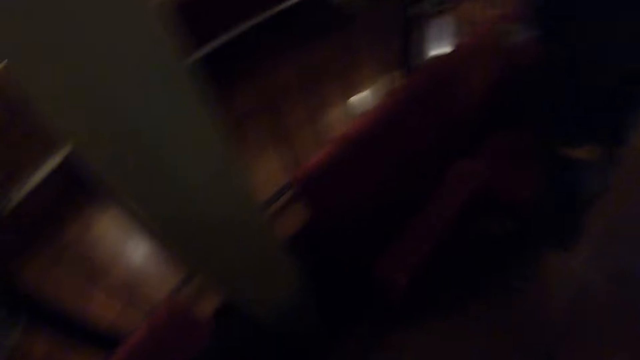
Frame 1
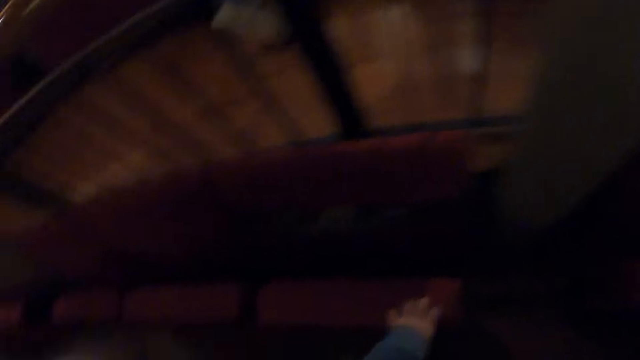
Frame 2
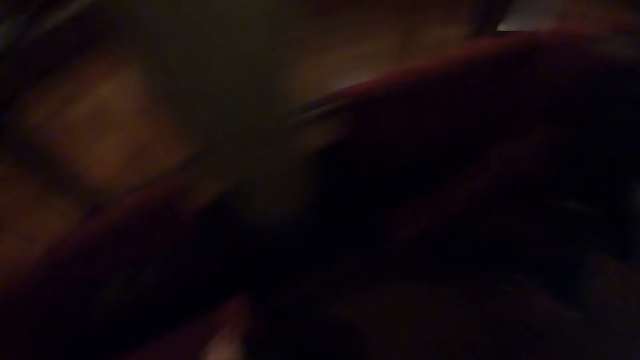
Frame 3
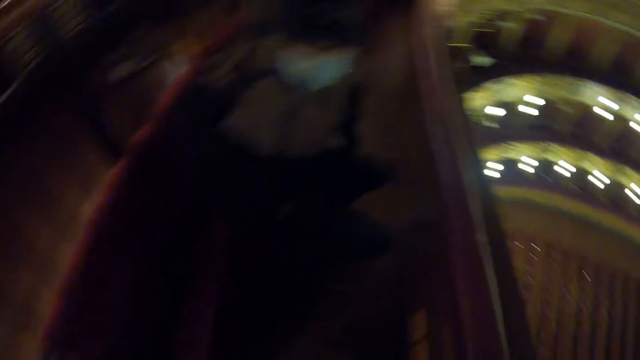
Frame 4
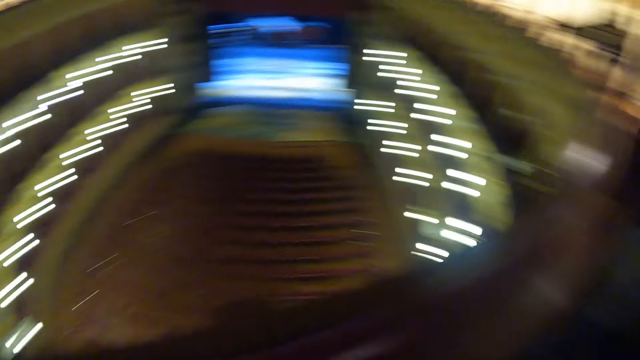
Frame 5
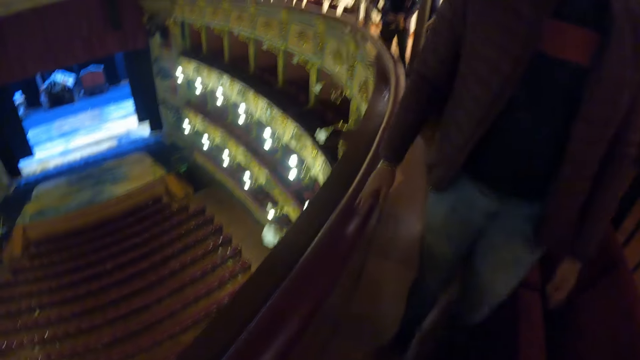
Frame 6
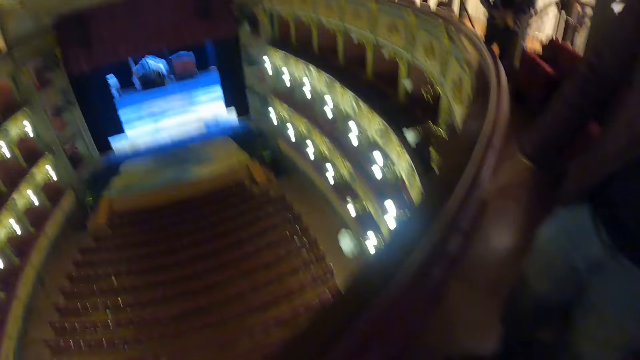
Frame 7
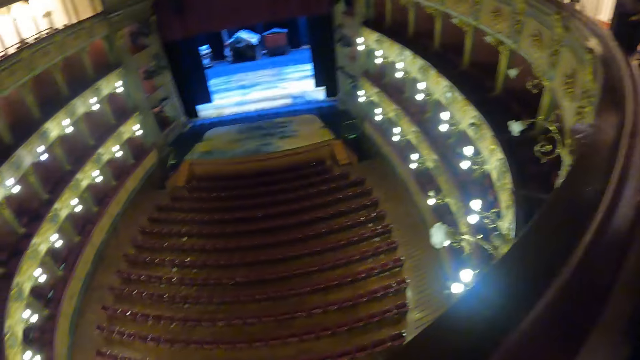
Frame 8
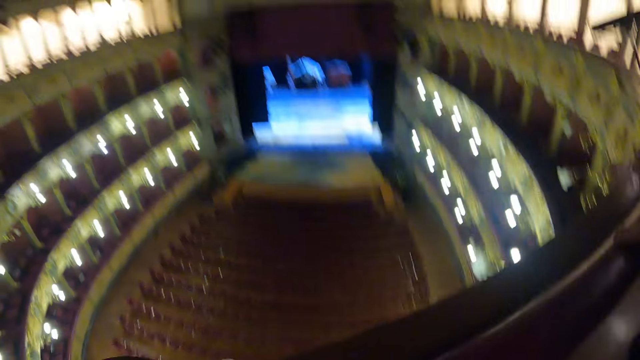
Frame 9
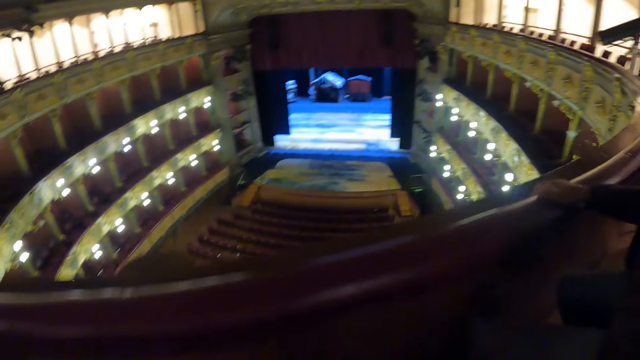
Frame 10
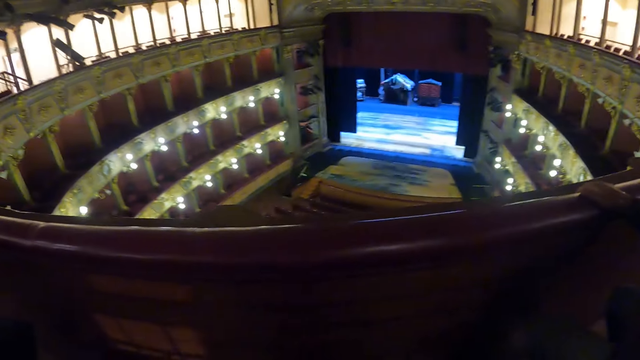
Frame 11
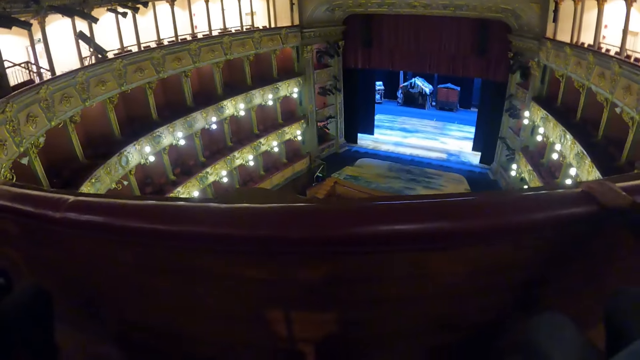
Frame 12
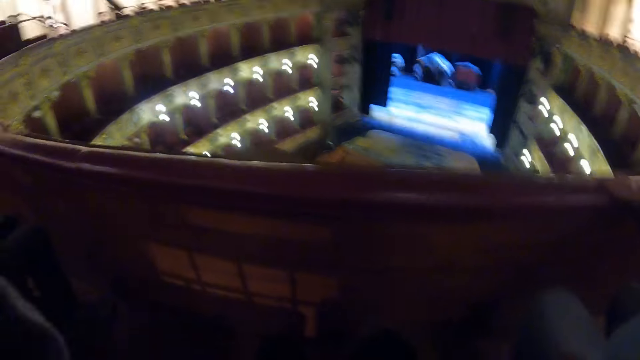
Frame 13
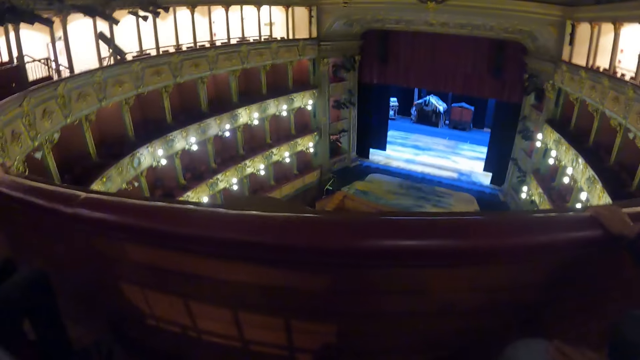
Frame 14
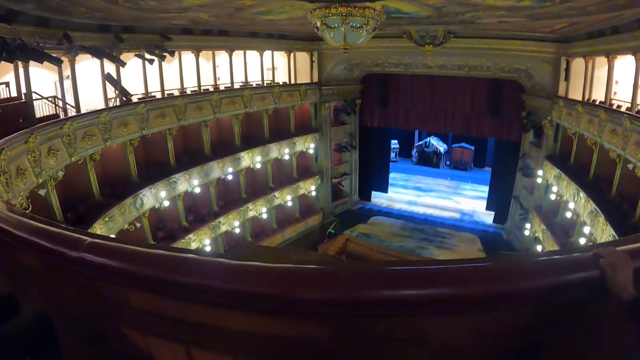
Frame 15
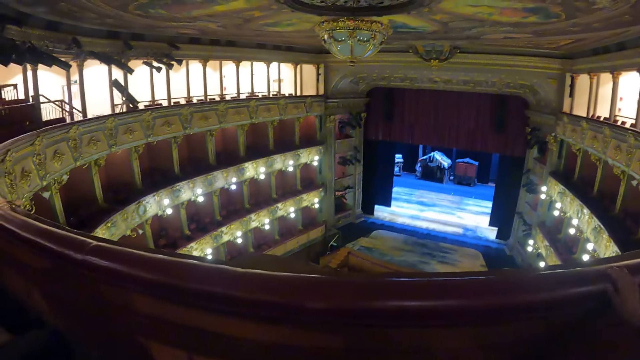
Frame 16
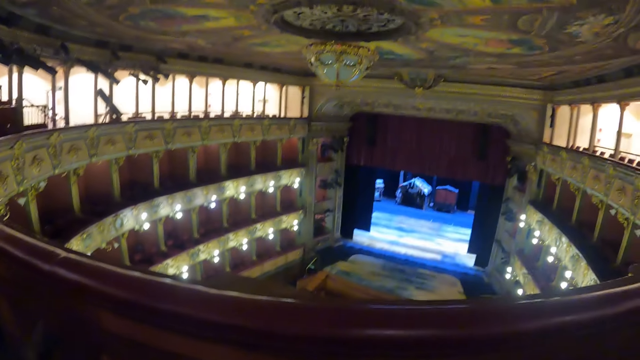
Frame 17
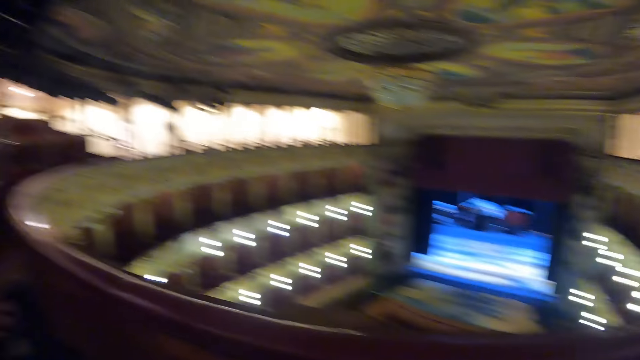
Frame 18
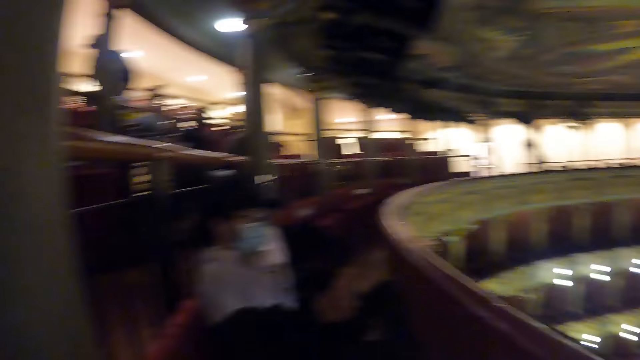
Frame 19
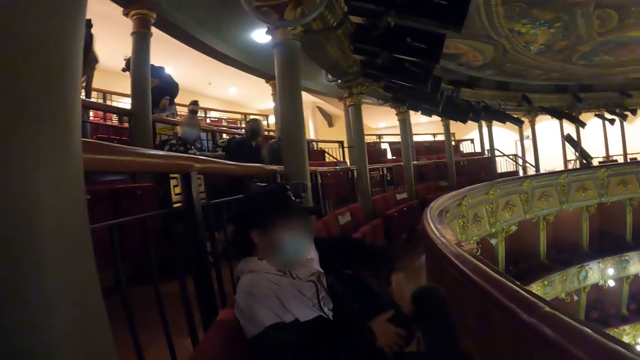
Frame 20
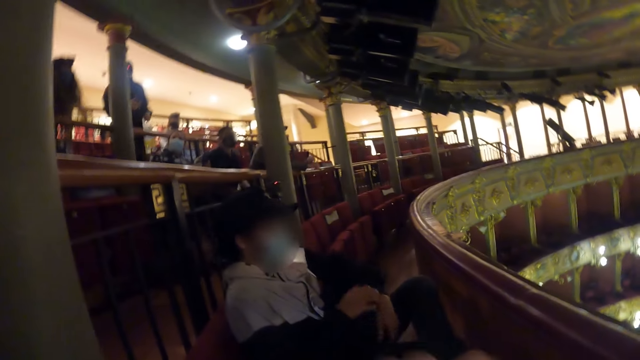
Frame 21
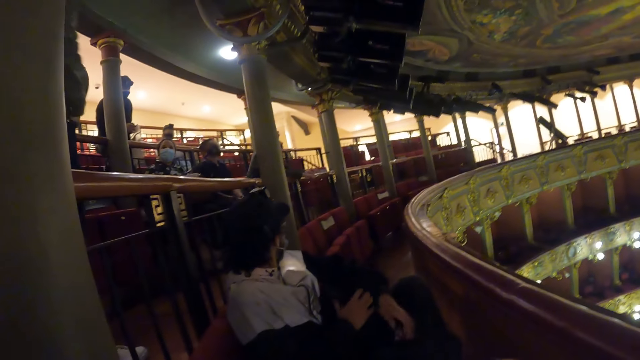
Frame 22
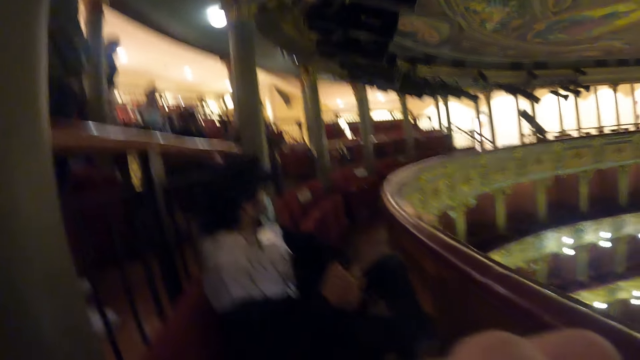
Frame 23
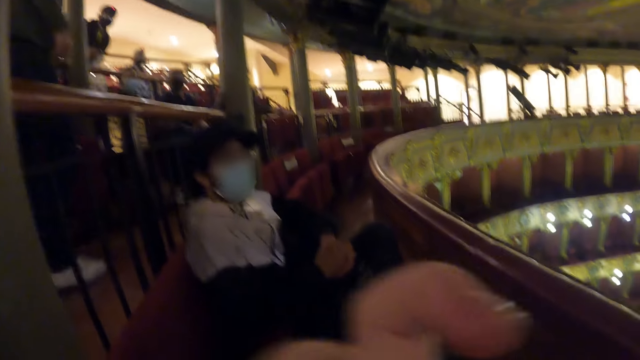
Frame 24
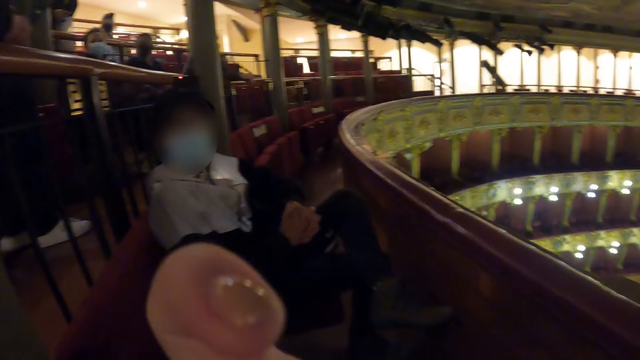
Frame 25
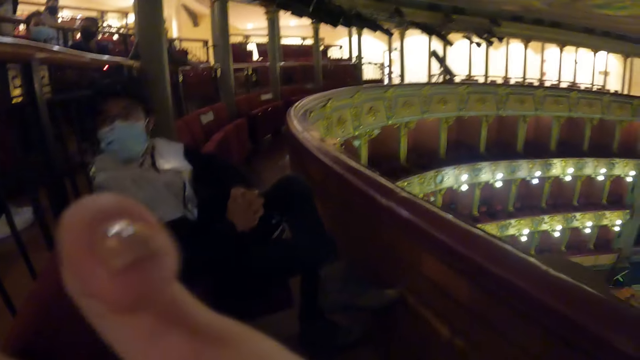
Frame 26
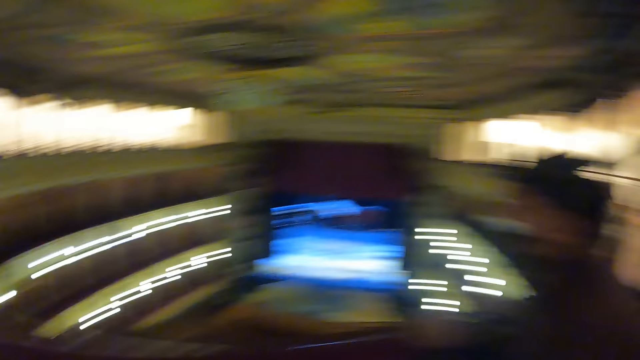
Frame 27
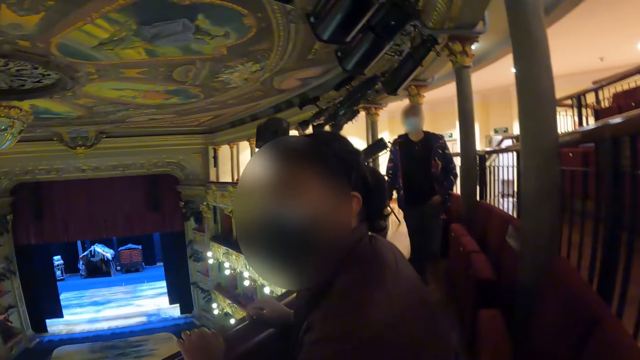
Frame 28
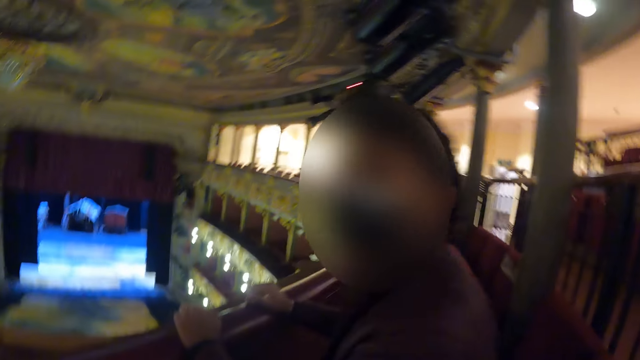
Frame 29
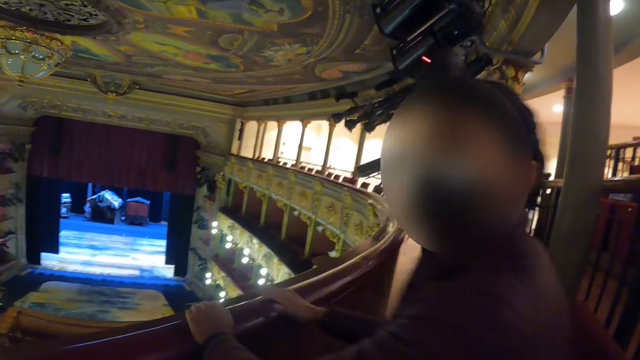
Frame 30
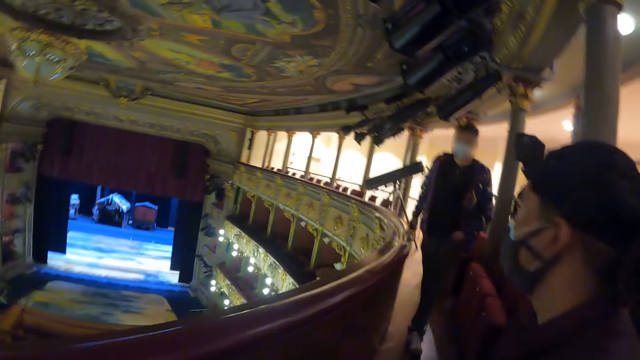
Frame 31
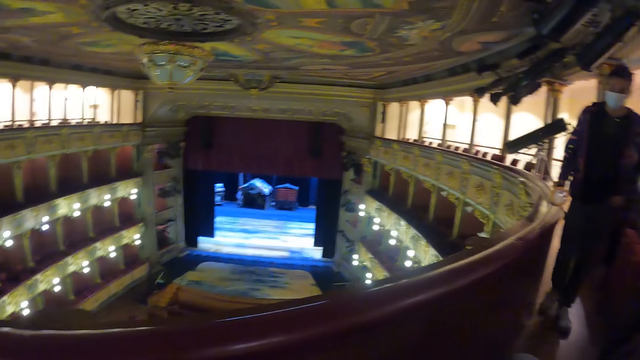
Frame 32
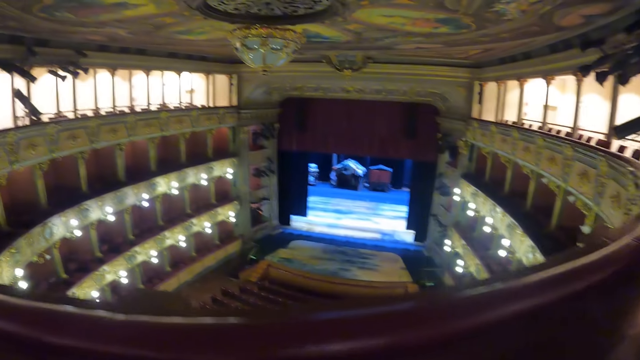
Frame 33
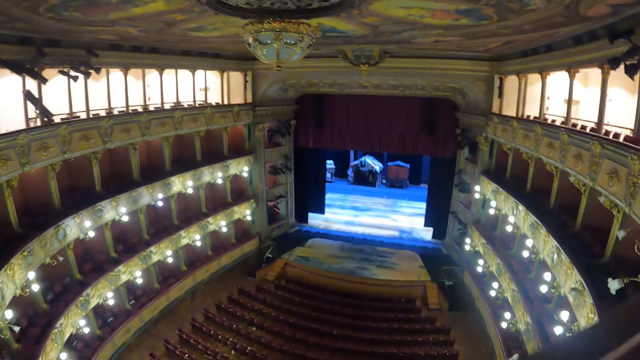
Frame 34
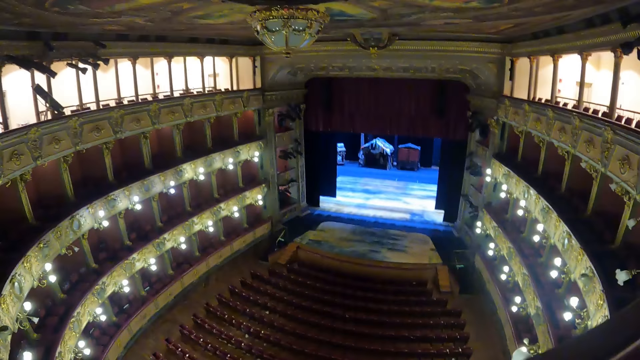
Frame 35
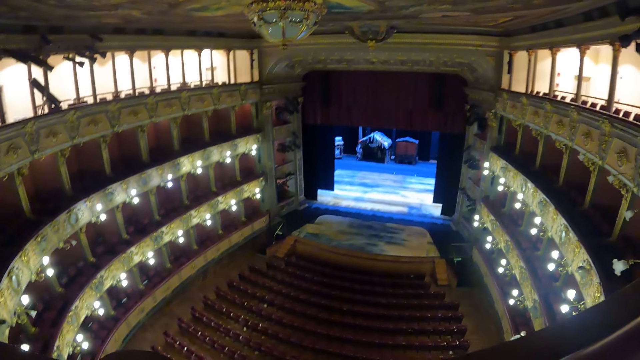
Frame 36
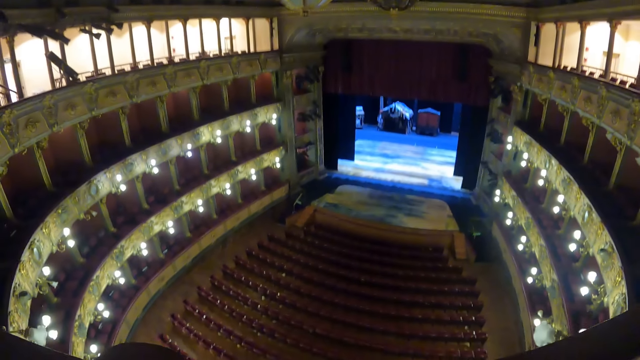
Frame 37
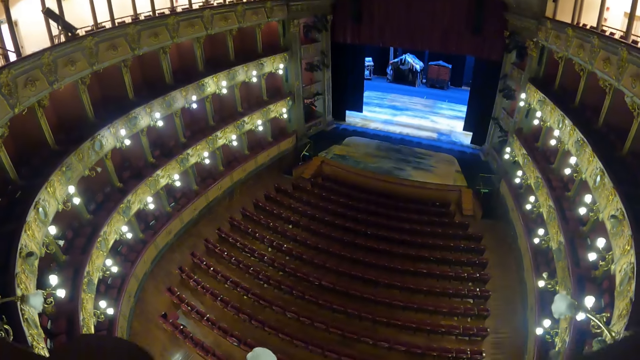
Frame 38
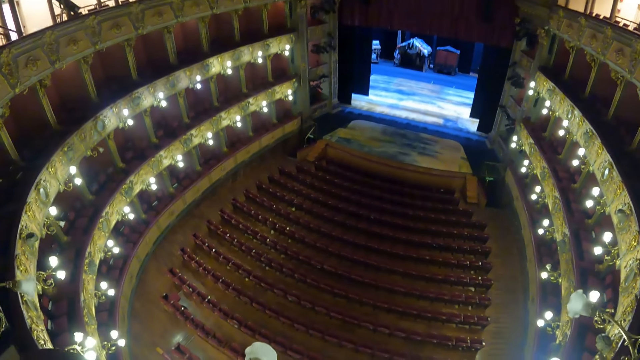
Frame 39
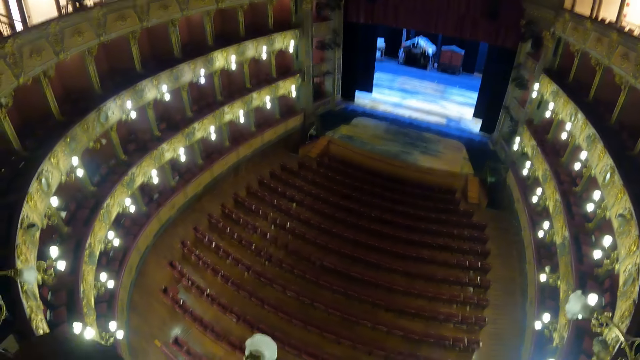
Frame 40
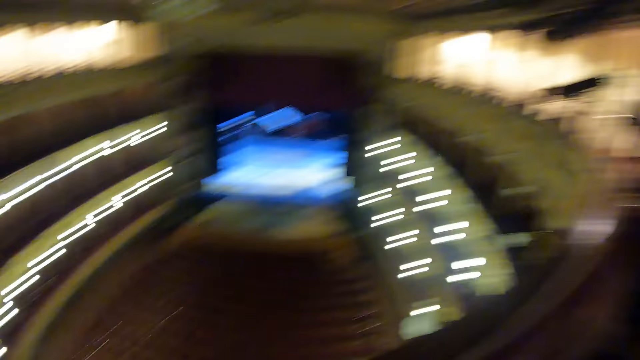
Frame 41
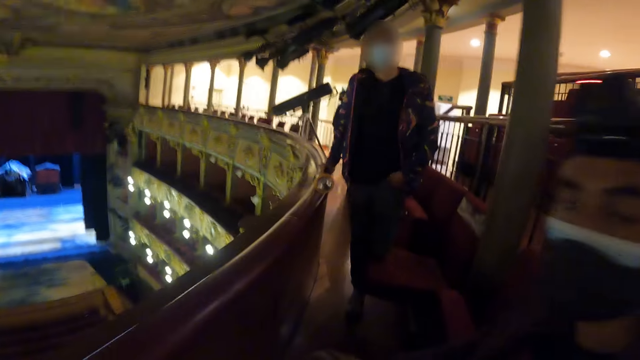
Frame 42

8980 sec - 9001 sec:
The camera wearer looks around. The man walks around.
